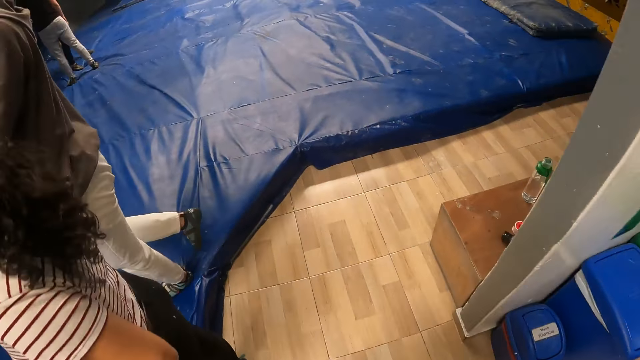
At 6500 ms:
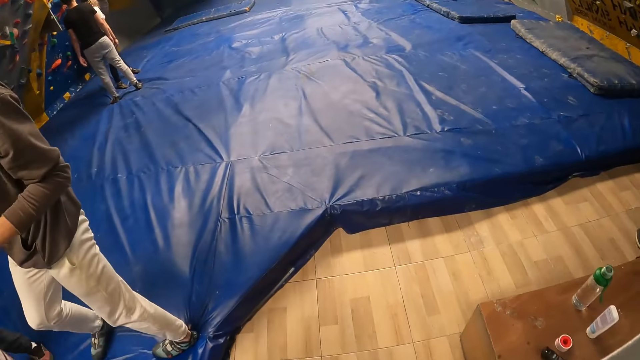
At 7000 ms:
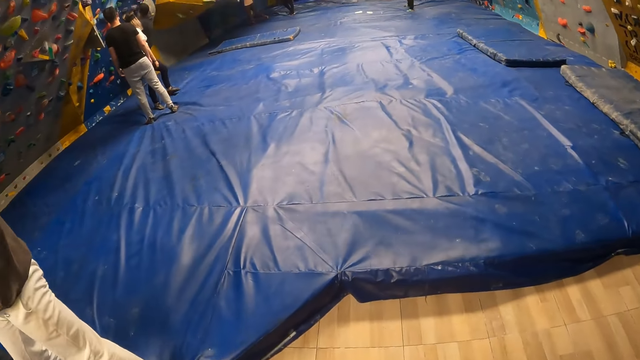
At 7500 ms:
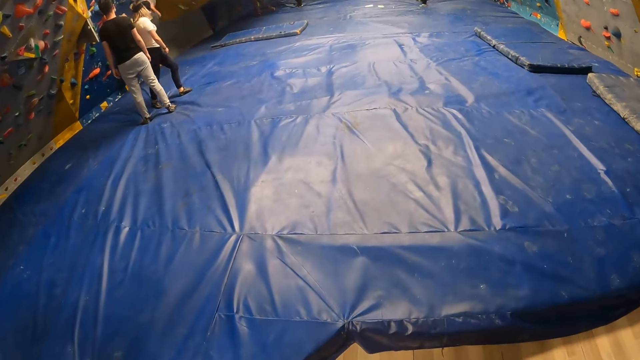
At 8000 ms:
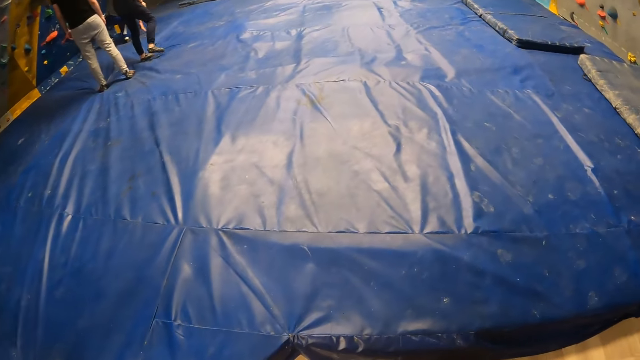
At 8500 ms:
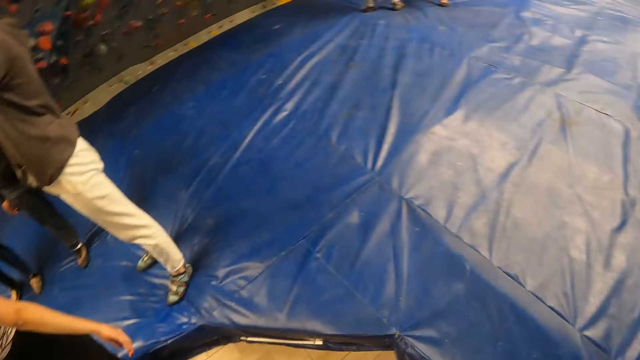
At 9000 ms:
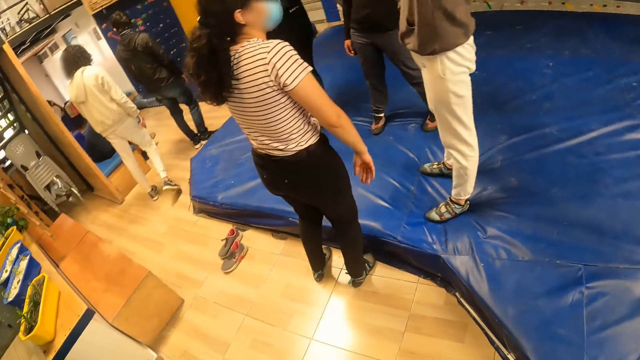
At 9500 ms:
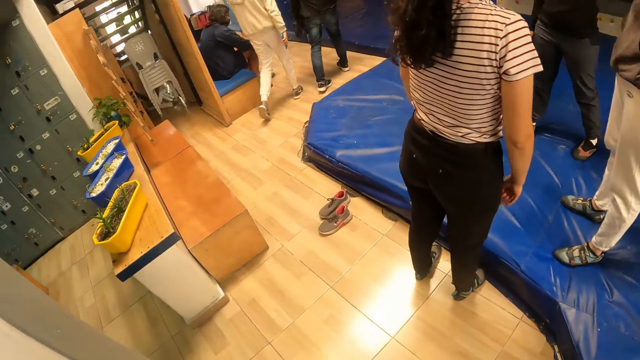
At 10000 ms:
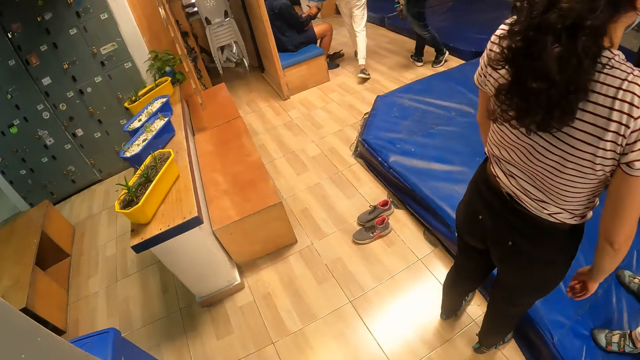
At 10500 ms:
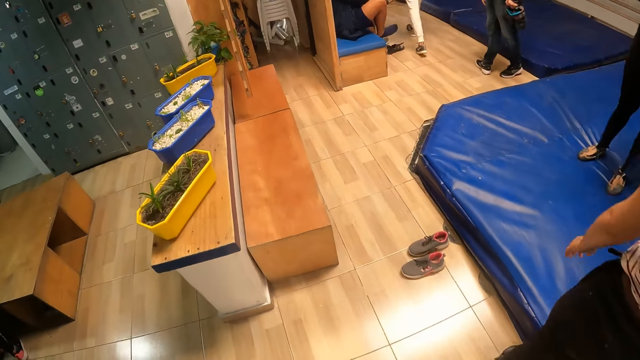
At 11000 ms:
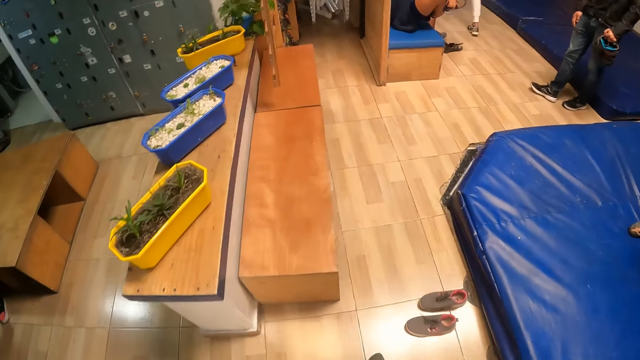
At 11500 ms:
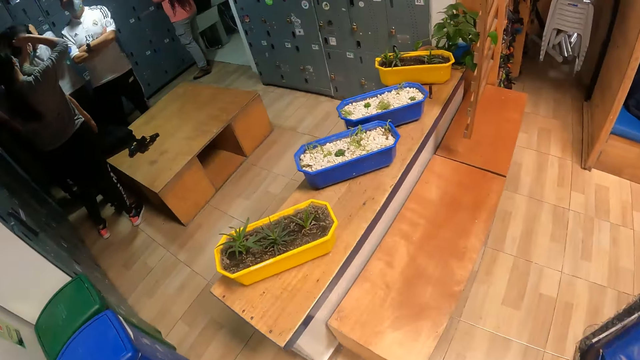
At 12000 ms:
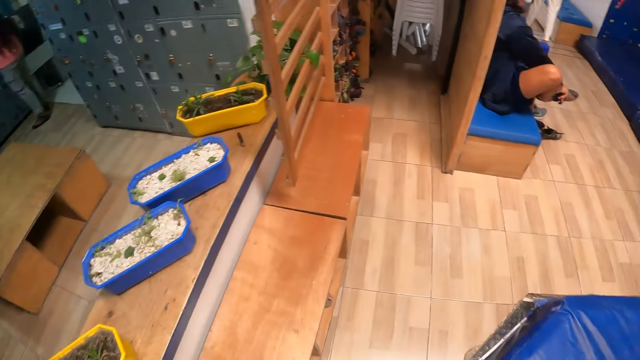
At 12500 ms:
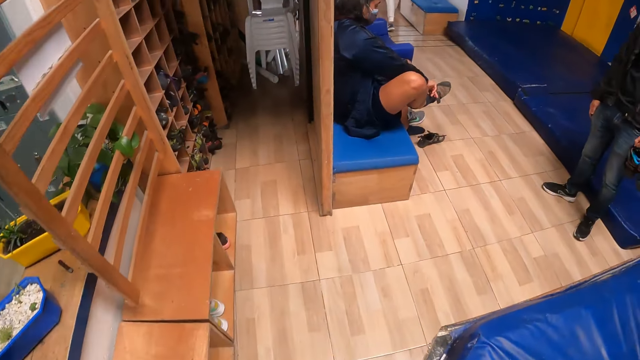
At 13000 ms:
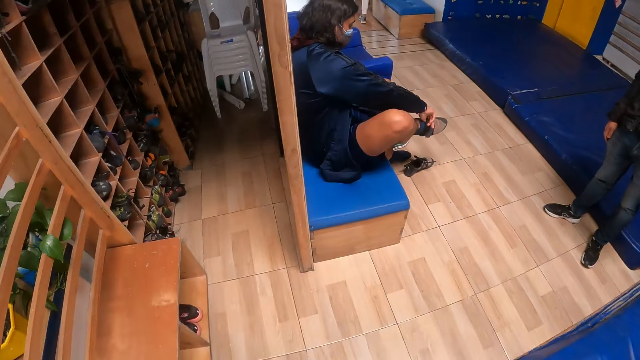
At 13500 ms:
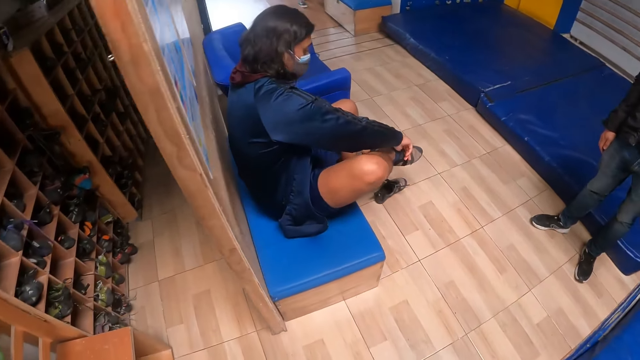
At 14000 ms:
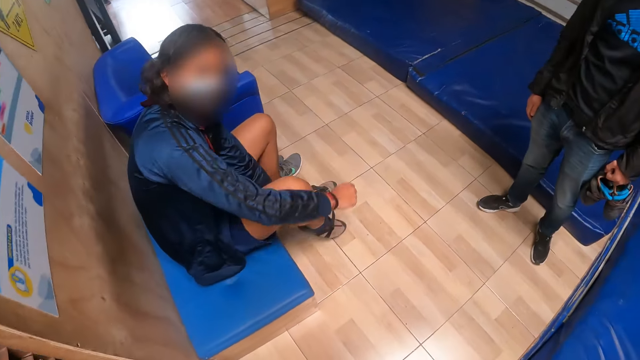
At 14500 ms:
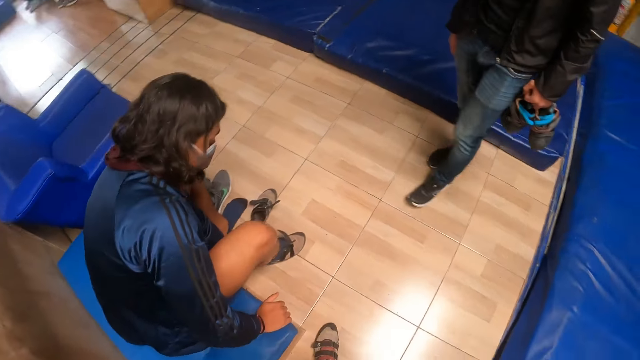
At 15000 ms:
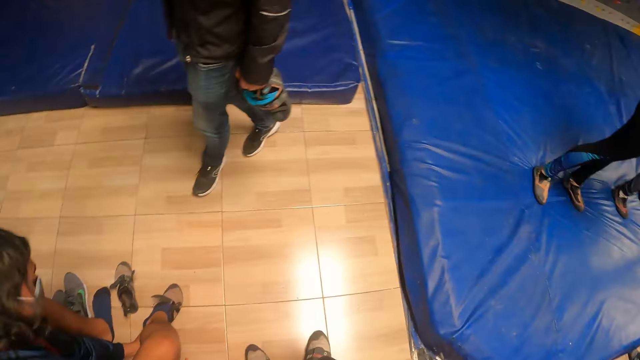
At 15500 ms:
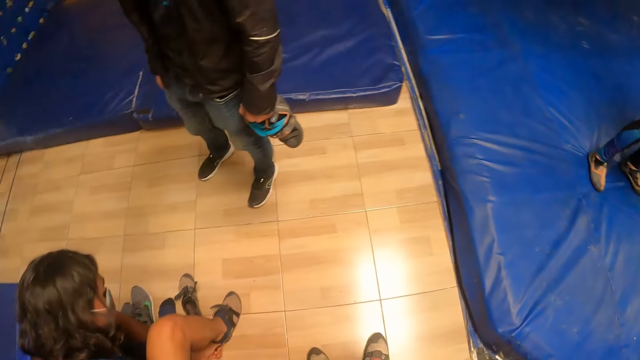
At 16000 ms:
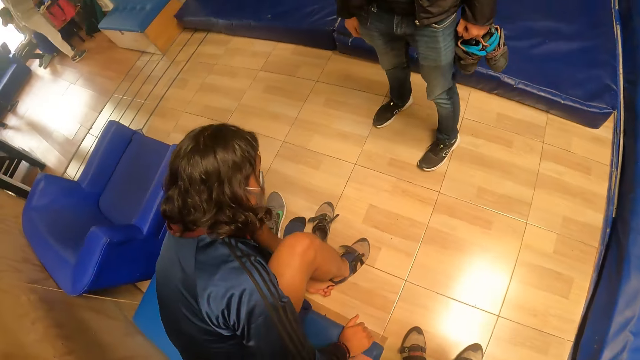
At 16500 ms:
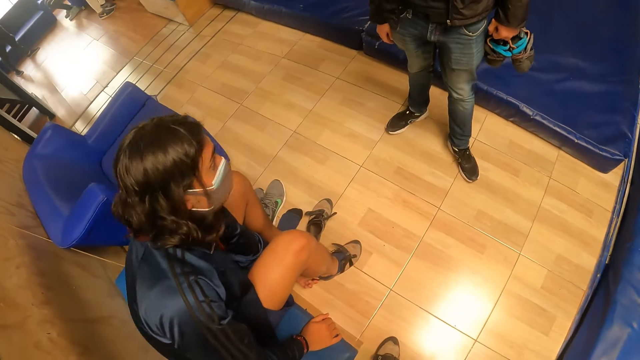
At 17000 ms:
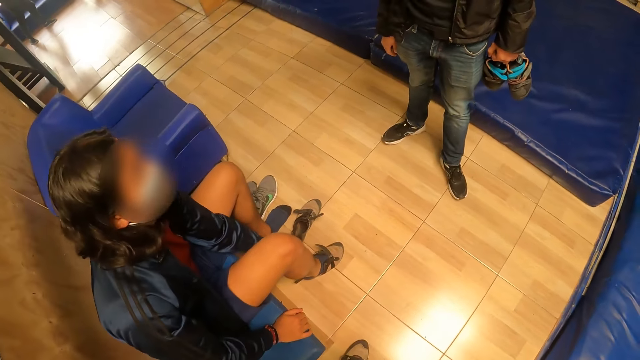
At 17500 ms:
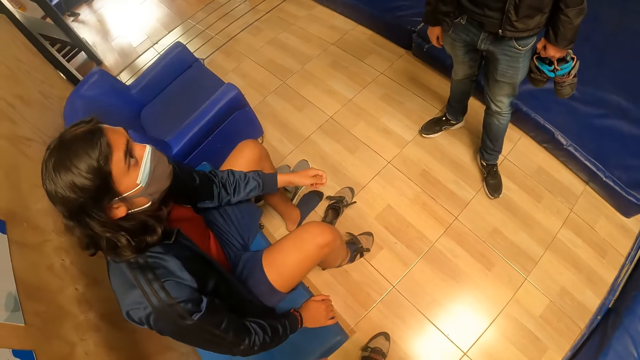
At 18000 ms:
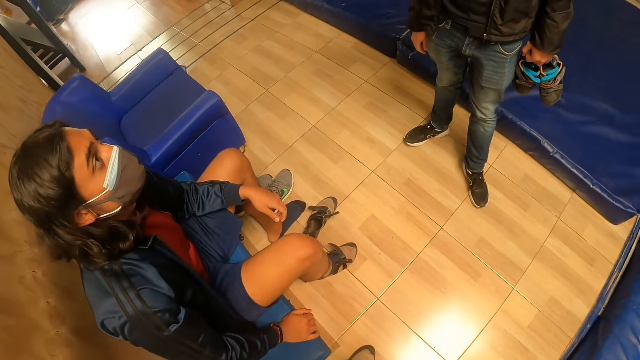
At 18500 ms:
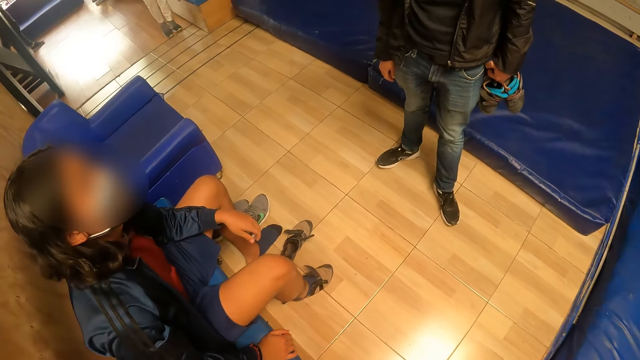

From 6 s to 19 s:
The camera wearer walks around. They turn around. They walk around. A man wears a shoe on his right leg with his right hand. The man adjusts the shoe on his right leg with his left hand. The camera wearer turns around.

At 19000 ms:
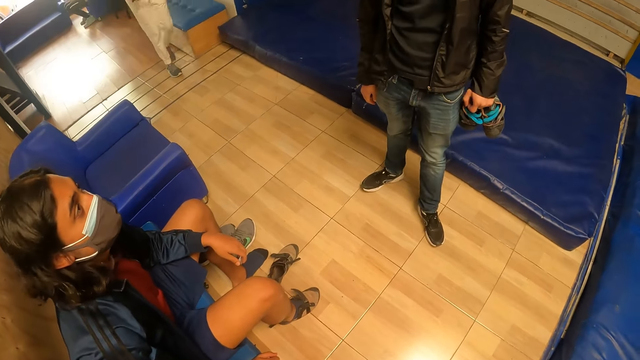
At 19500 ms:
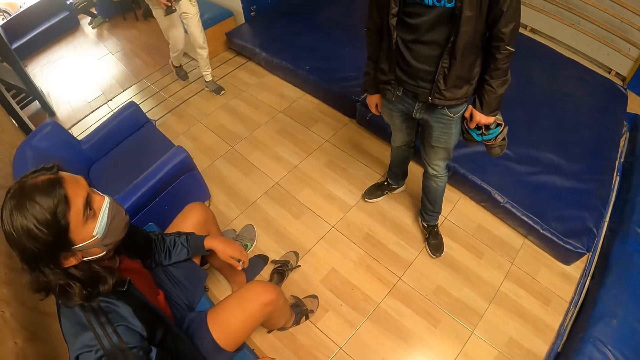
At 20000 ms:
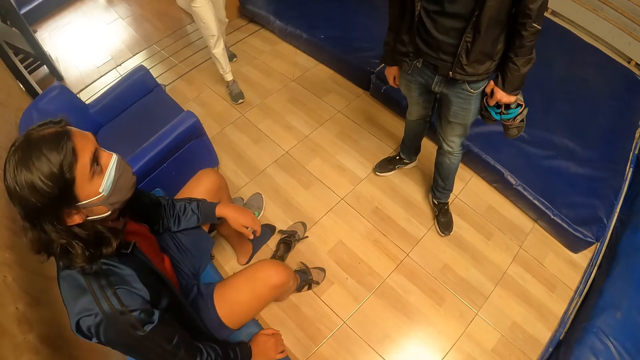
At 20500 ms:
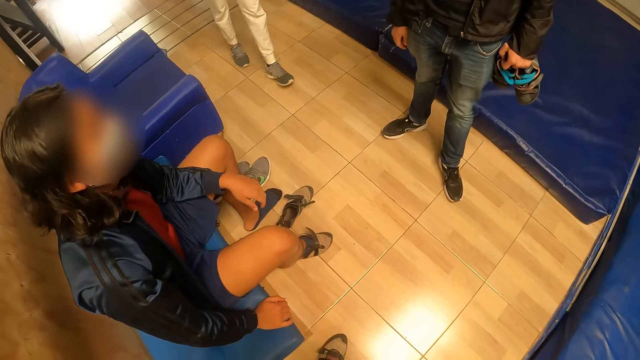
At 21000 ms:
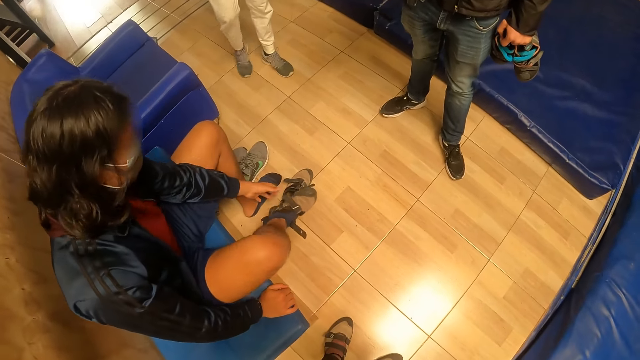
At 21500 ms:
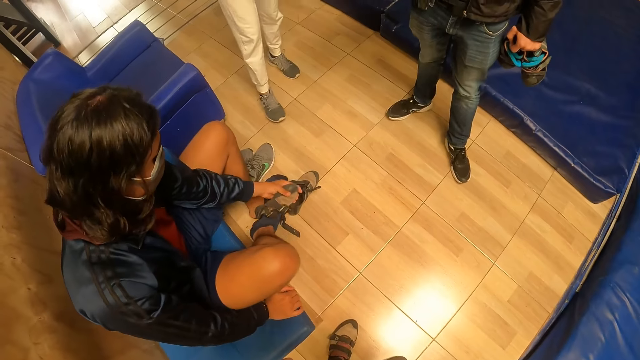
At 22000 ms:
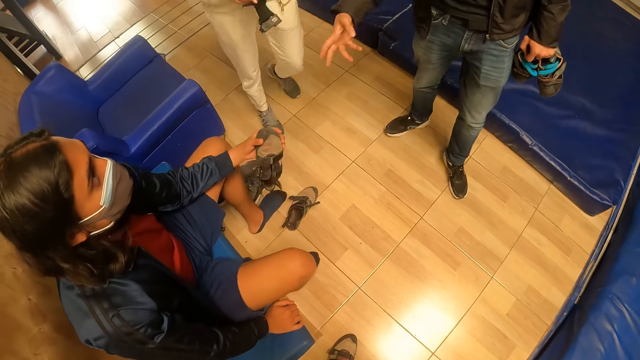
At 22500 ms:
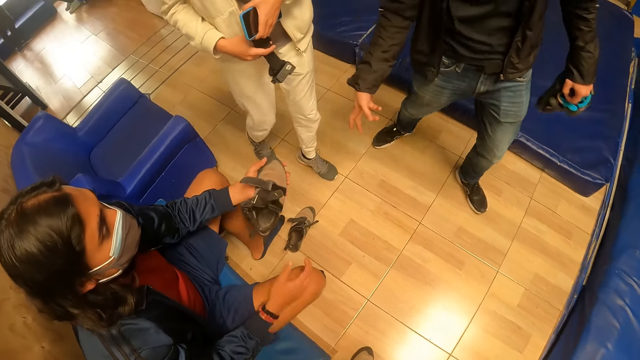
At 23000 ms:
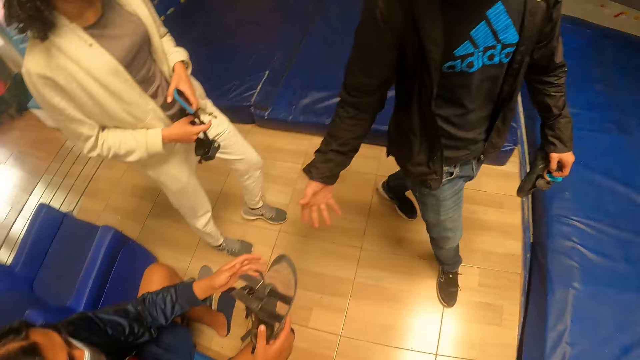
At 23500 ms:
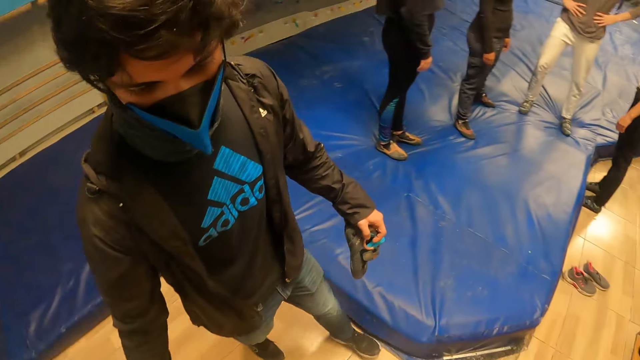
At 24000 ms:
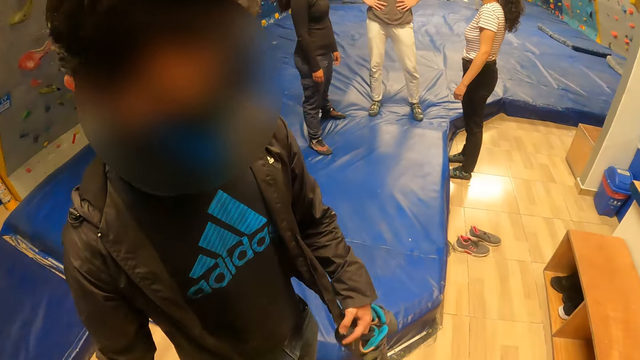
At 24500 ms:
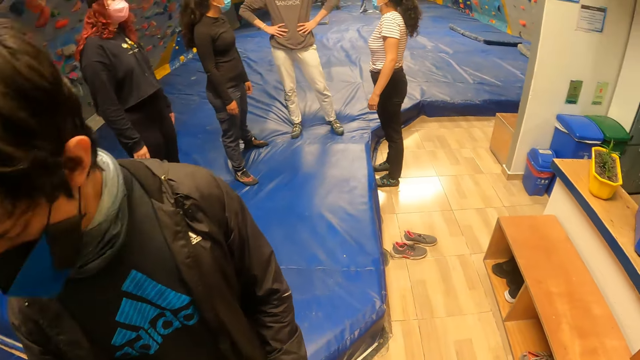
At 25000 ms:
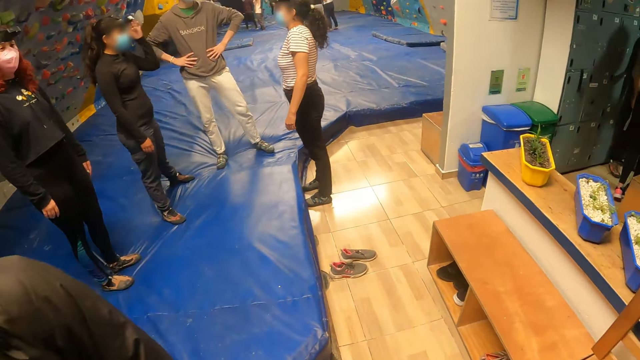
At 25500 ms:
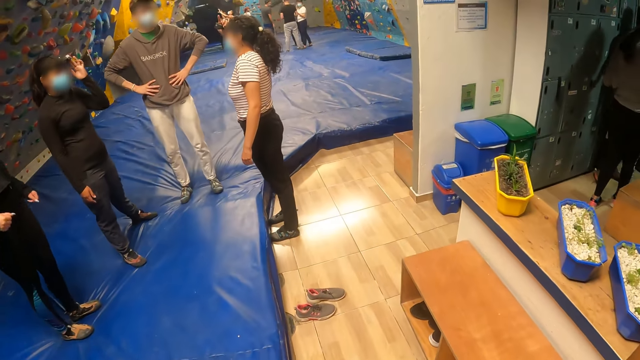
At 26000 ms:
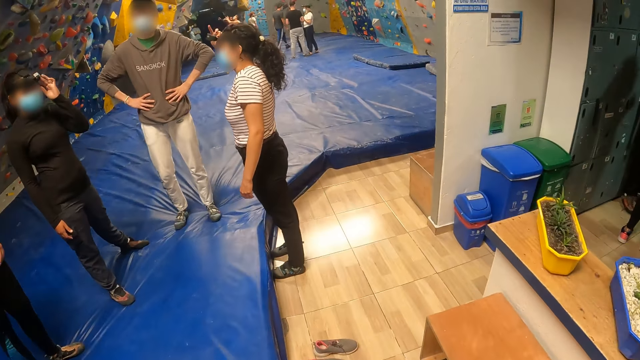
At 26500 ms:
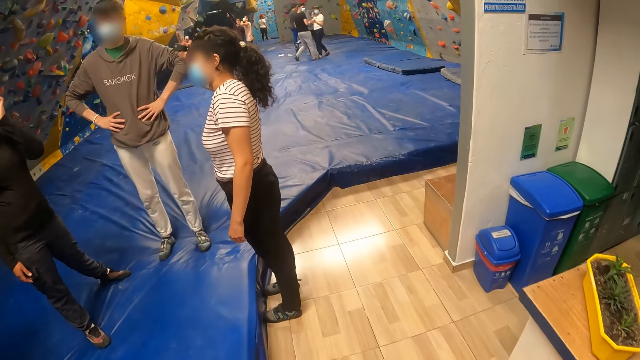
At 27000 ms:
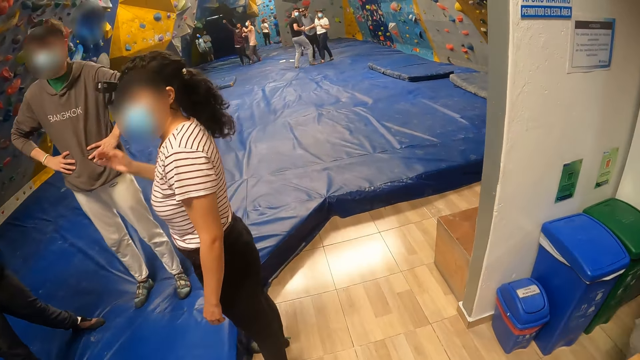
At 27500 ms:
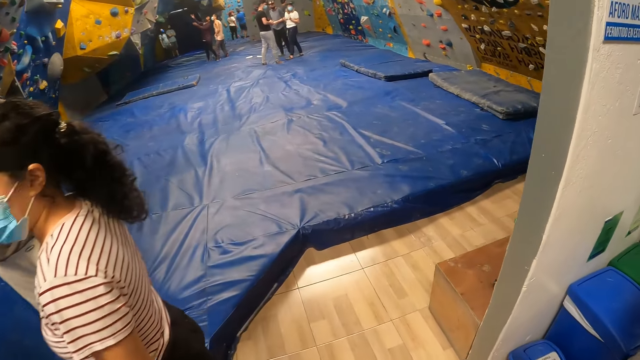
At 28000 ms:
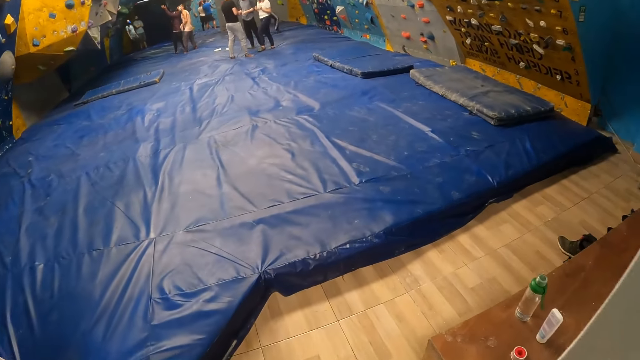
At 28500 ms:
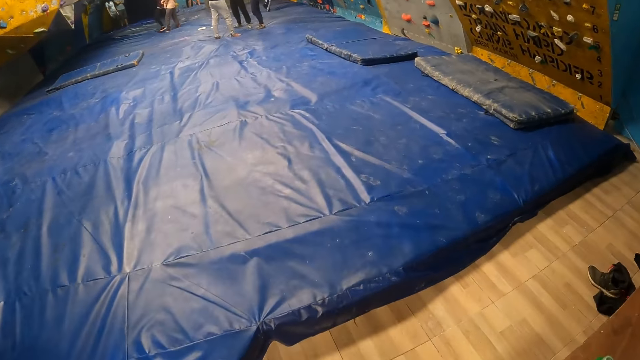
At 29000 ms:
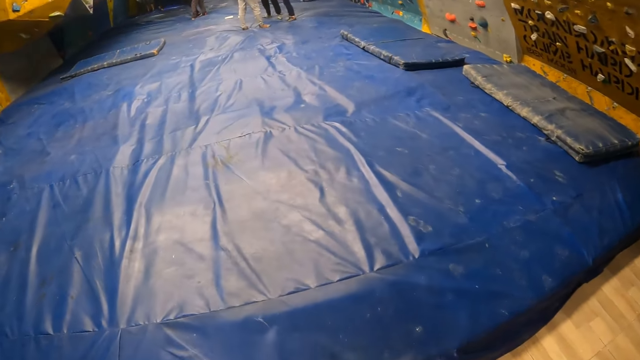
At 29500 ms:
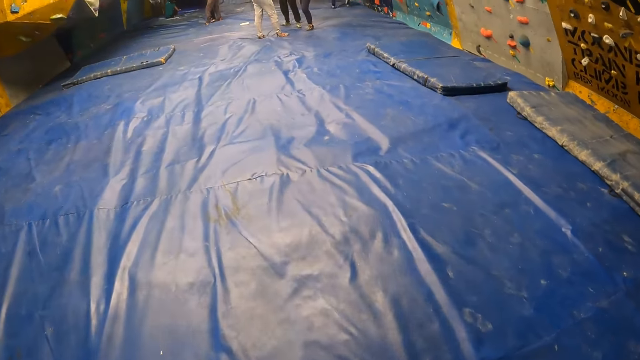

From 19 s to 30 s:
The man removes the shoe on his right leg with his left hand. The man puts on a shoe. The man passes the shoe from his left hand to his right hand. The man passes the shoe to another man with his right hand. The camera wearer turns around. They walk around.
